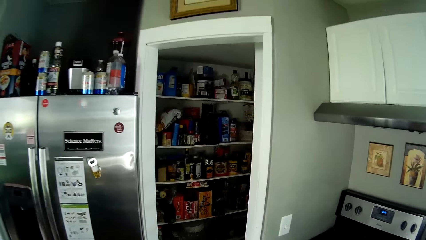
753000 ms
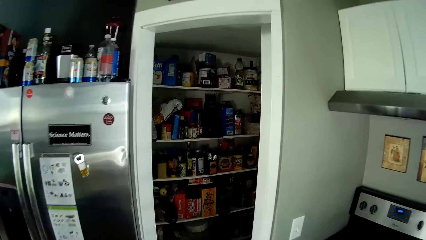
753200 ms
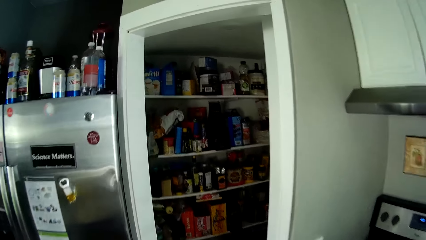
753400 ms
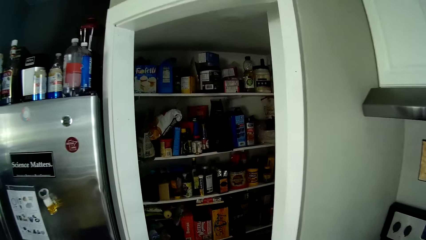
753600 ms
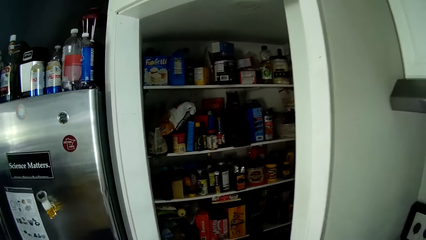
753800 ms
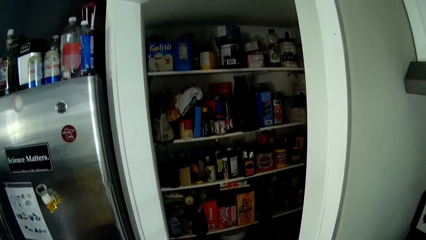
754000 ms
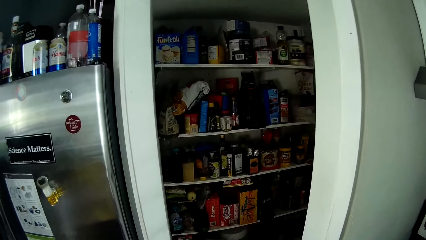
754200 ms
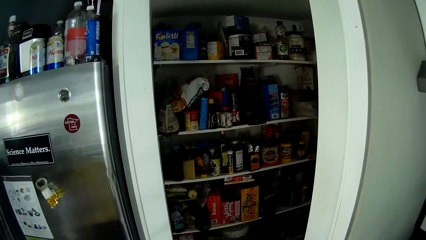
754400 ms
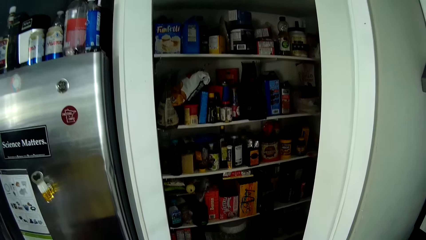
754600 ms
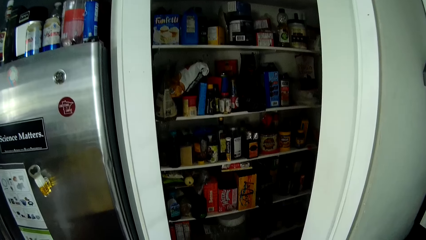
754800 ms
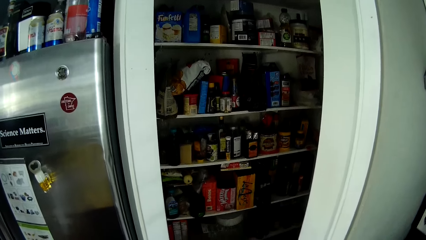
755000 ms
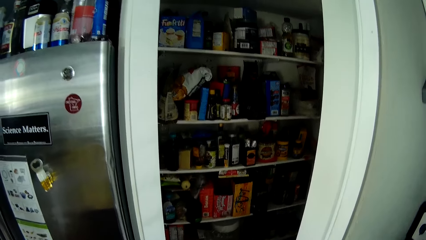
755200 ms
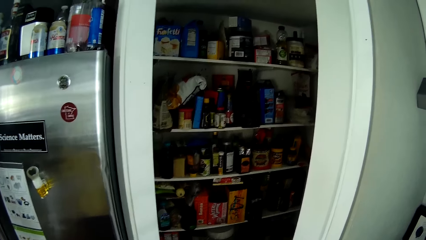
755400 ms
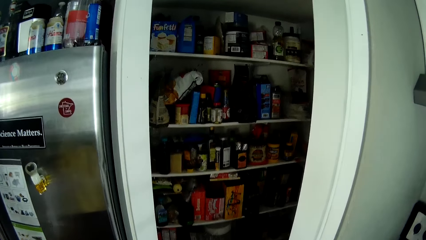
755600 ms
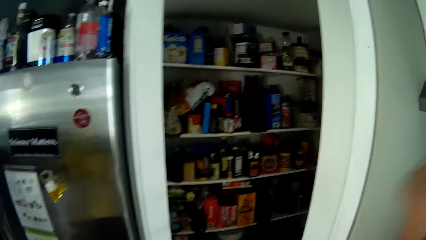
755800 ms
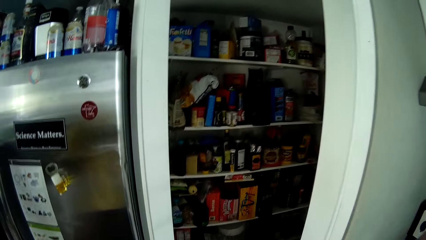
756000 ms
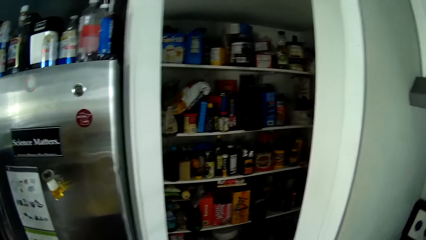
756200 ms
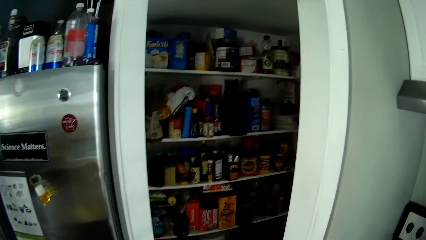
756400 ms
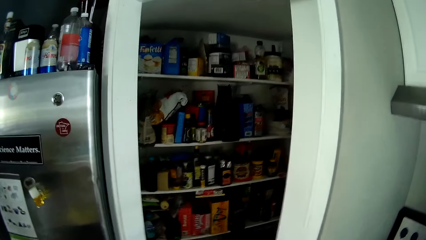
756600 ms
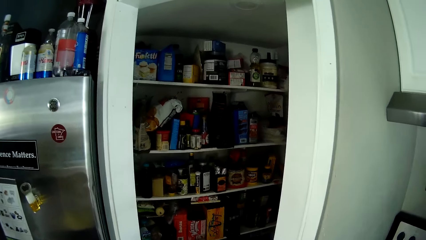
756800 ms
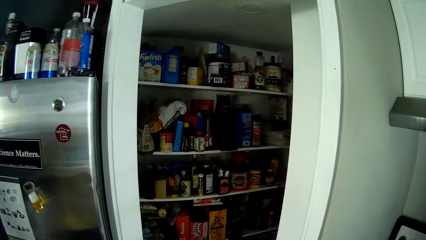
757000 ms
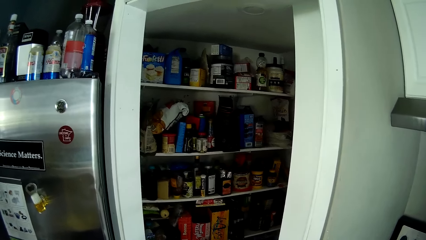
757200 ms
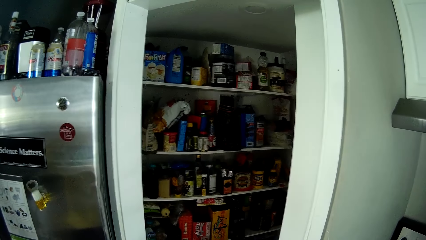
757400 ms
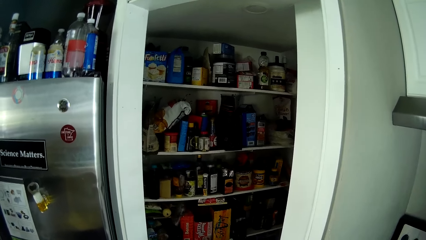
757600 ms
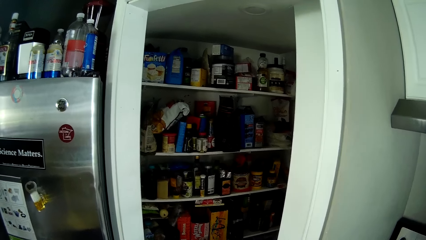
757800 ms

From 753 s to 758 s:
The camera wearer moves a hand up.
